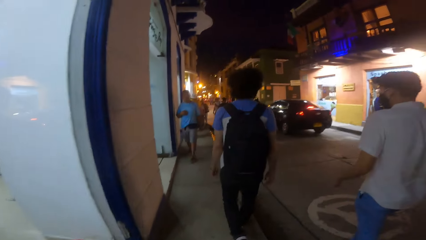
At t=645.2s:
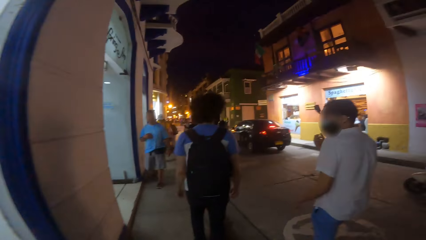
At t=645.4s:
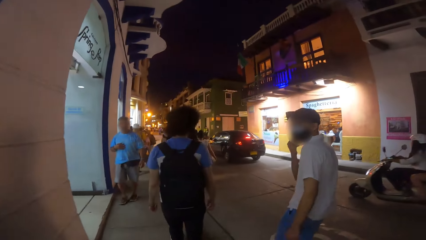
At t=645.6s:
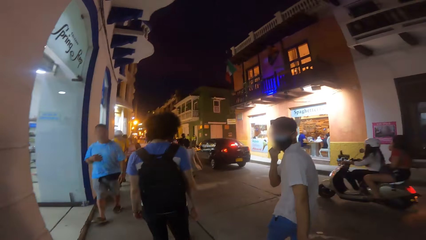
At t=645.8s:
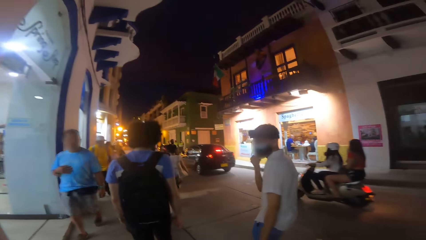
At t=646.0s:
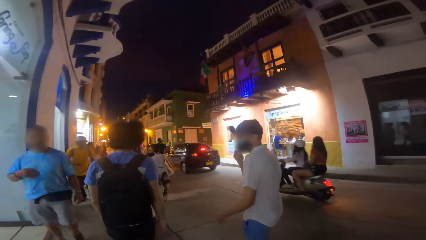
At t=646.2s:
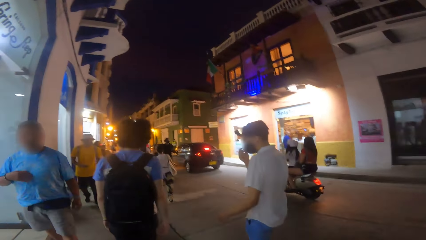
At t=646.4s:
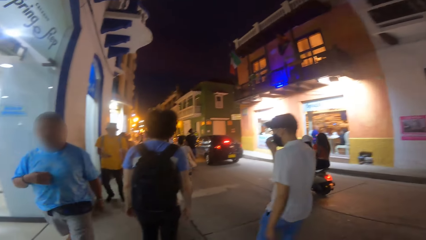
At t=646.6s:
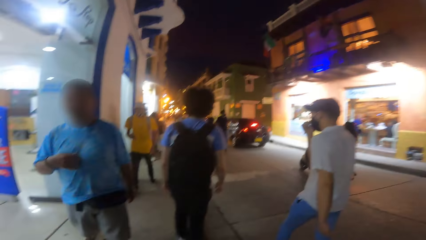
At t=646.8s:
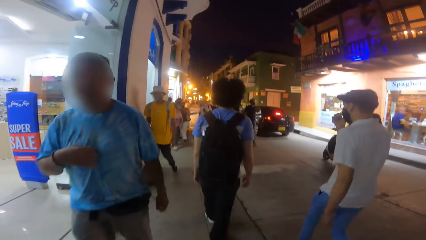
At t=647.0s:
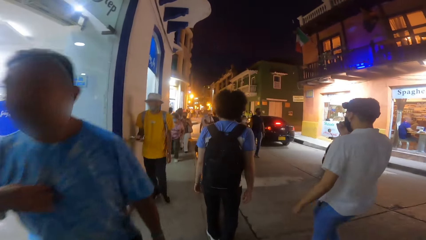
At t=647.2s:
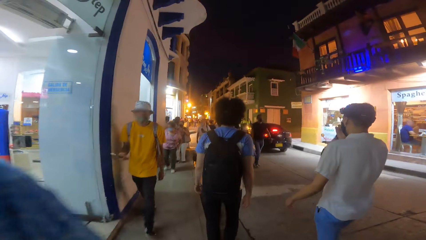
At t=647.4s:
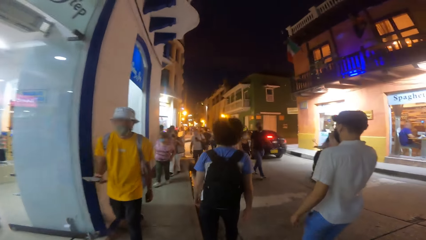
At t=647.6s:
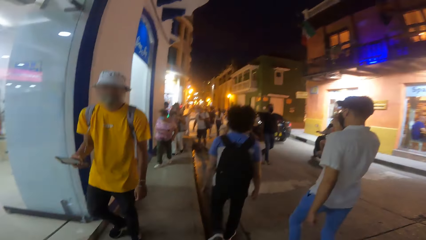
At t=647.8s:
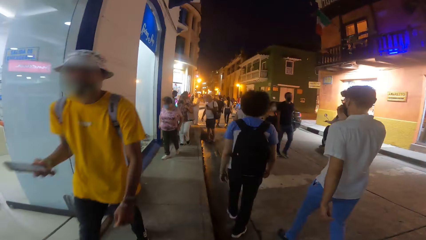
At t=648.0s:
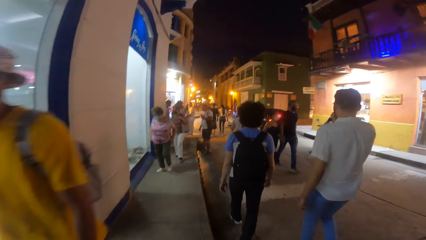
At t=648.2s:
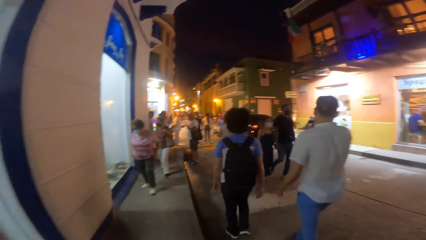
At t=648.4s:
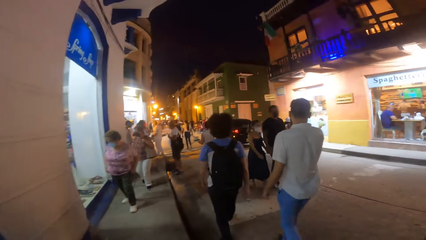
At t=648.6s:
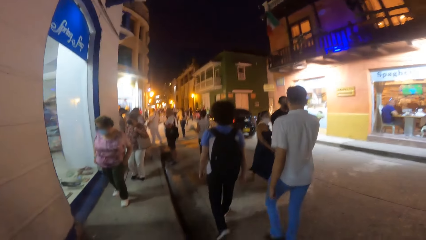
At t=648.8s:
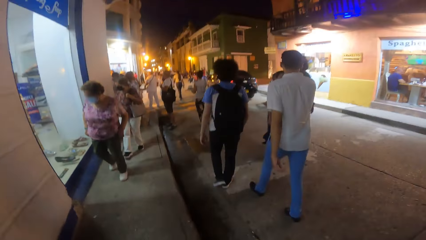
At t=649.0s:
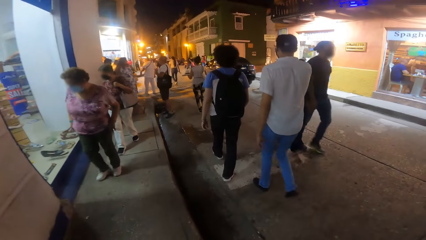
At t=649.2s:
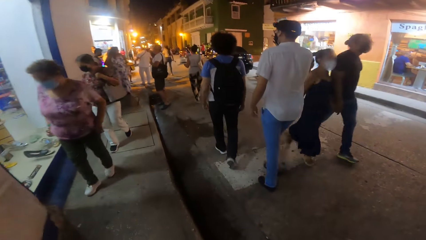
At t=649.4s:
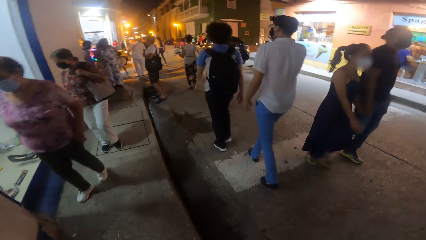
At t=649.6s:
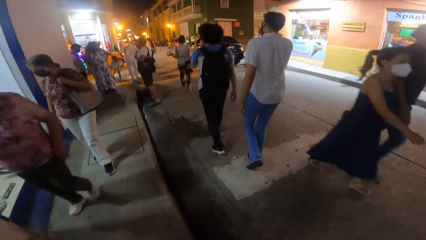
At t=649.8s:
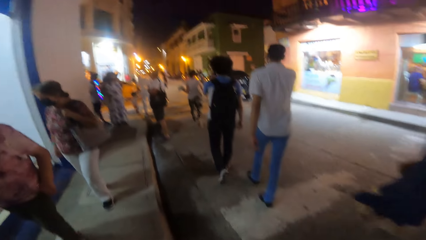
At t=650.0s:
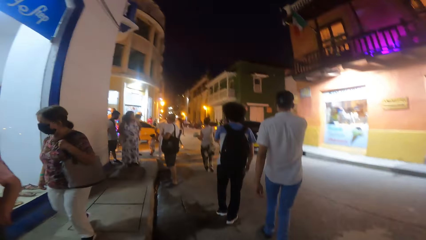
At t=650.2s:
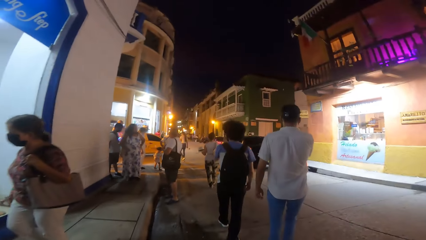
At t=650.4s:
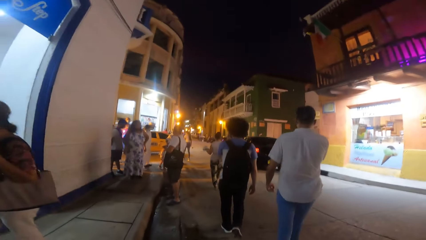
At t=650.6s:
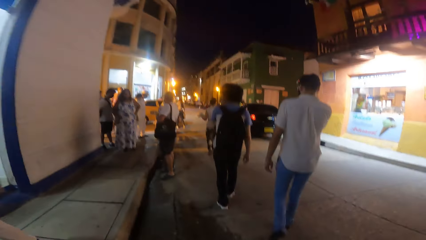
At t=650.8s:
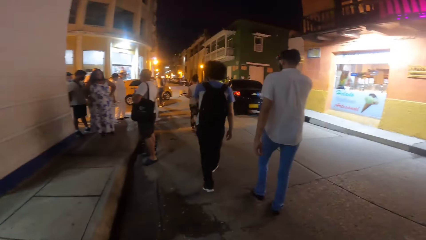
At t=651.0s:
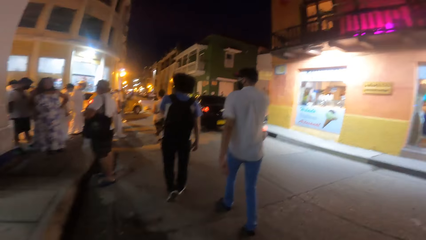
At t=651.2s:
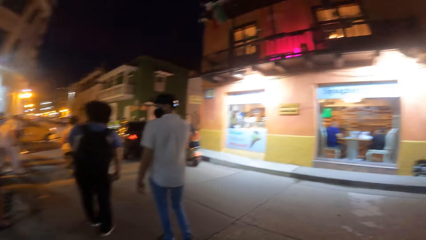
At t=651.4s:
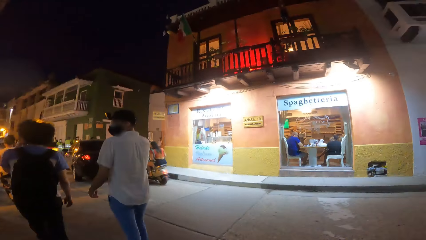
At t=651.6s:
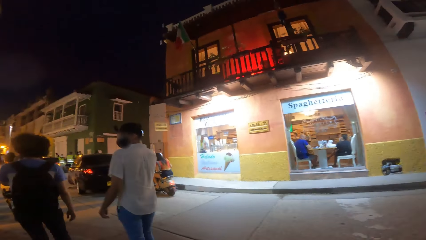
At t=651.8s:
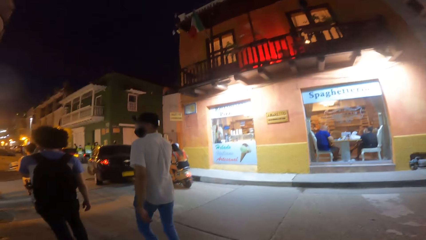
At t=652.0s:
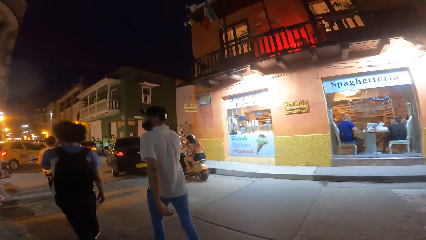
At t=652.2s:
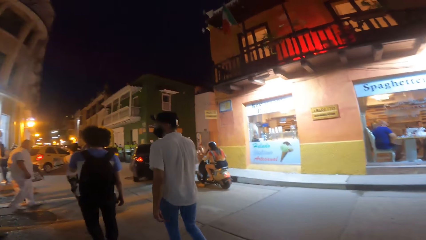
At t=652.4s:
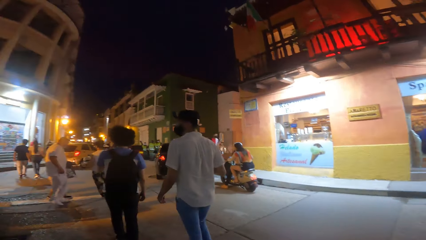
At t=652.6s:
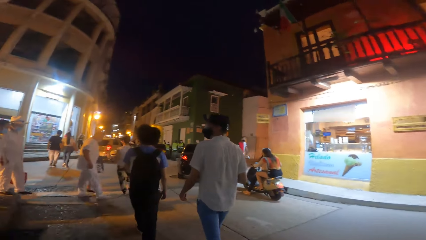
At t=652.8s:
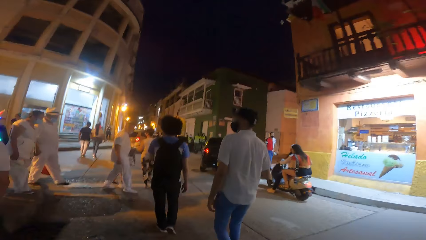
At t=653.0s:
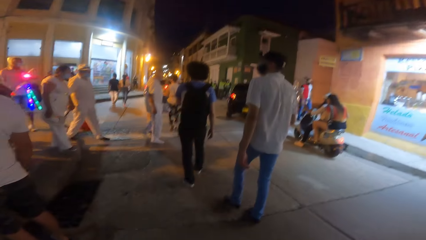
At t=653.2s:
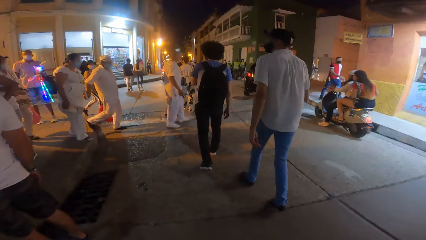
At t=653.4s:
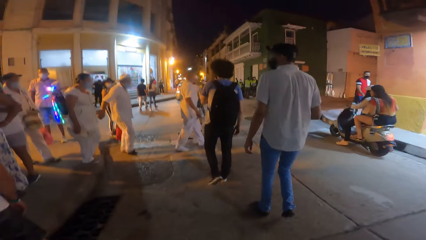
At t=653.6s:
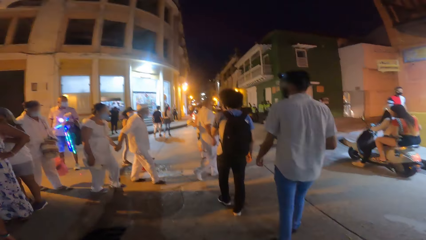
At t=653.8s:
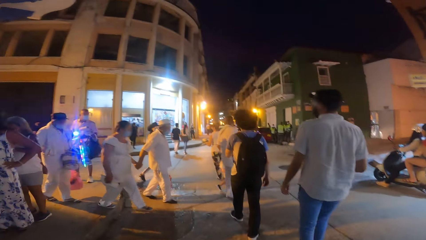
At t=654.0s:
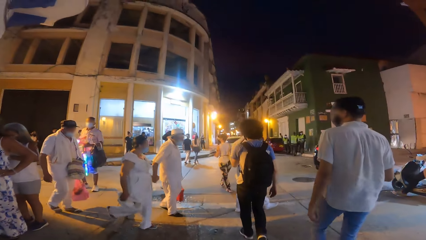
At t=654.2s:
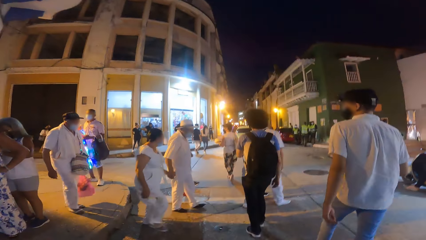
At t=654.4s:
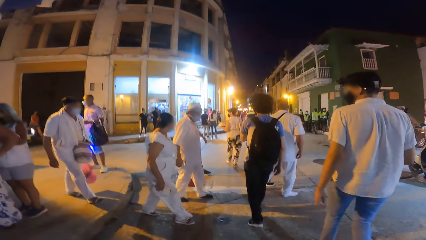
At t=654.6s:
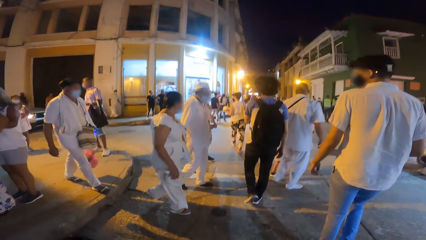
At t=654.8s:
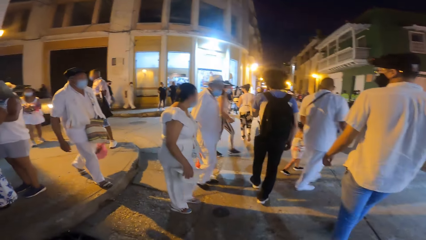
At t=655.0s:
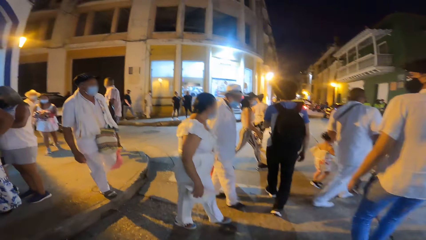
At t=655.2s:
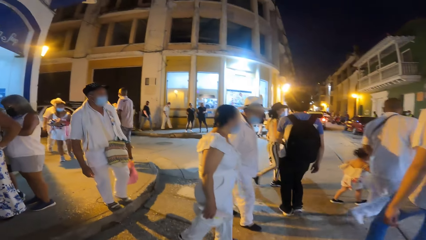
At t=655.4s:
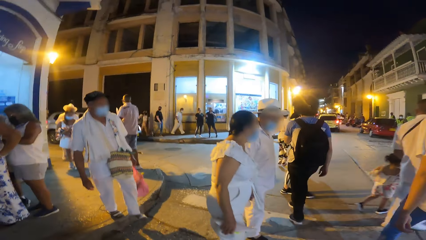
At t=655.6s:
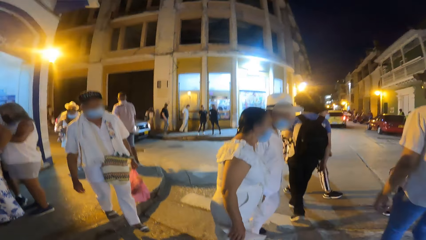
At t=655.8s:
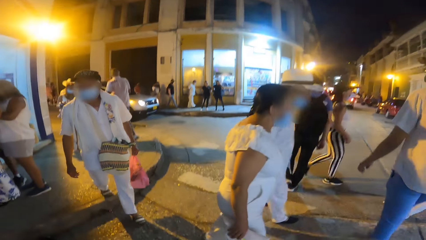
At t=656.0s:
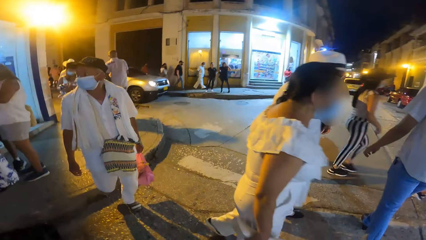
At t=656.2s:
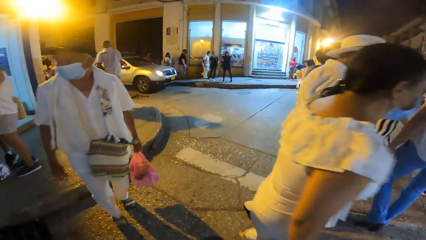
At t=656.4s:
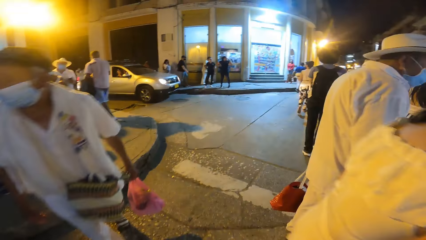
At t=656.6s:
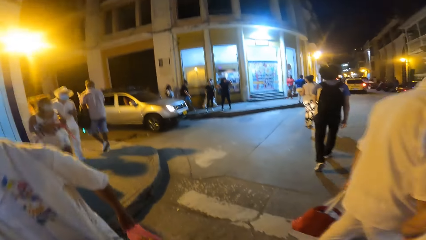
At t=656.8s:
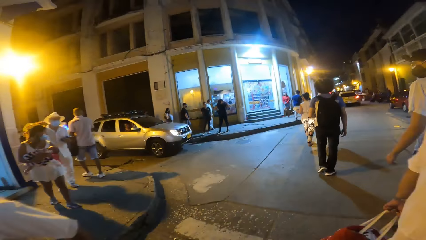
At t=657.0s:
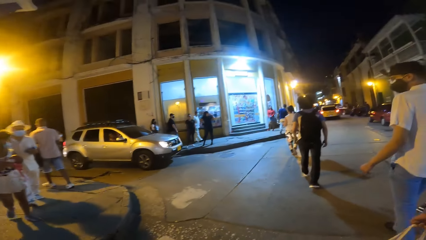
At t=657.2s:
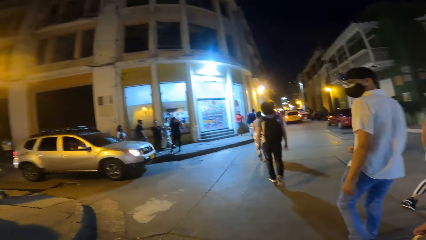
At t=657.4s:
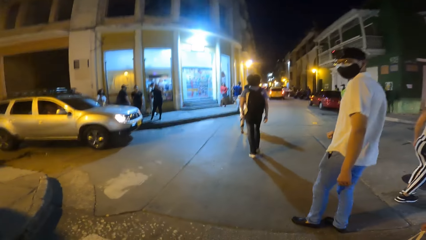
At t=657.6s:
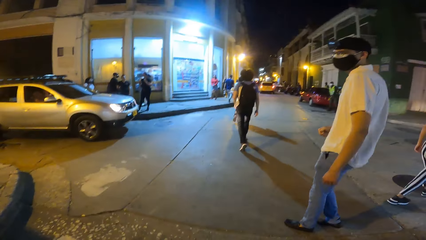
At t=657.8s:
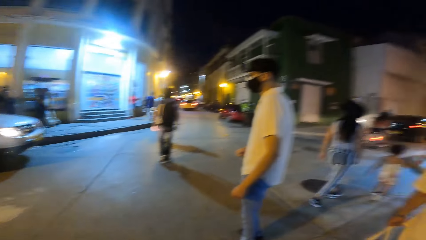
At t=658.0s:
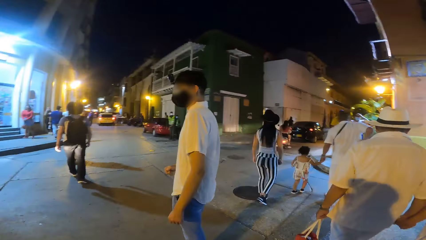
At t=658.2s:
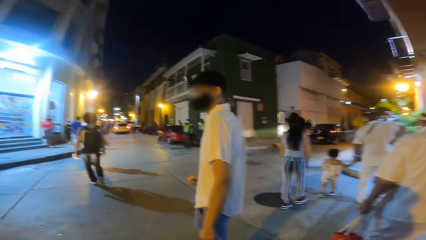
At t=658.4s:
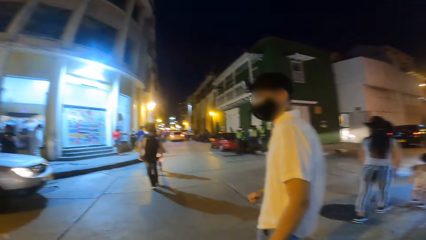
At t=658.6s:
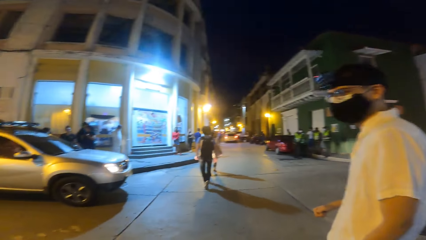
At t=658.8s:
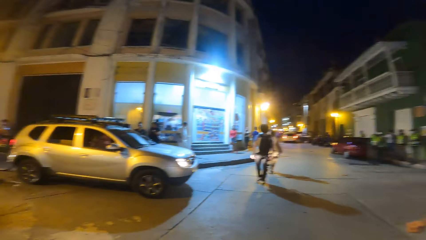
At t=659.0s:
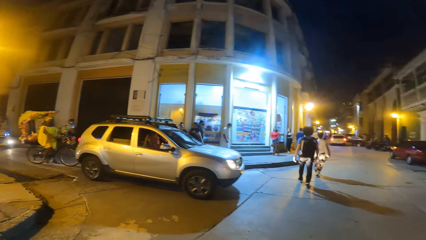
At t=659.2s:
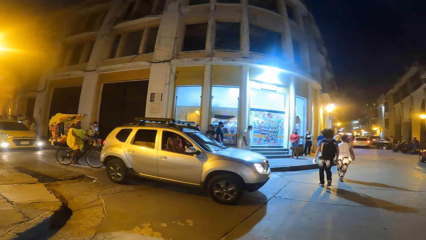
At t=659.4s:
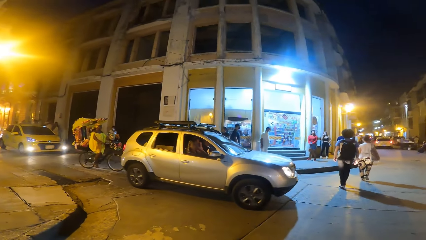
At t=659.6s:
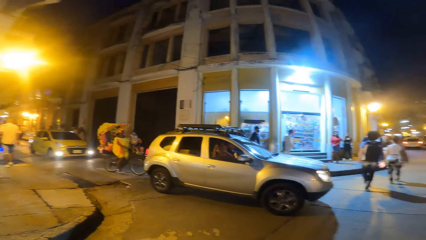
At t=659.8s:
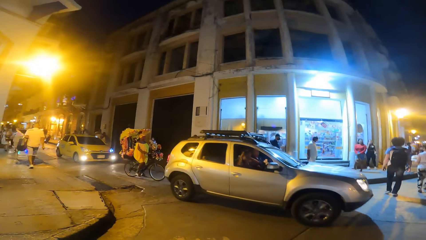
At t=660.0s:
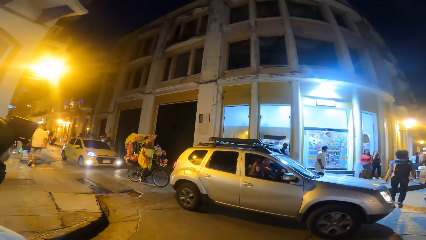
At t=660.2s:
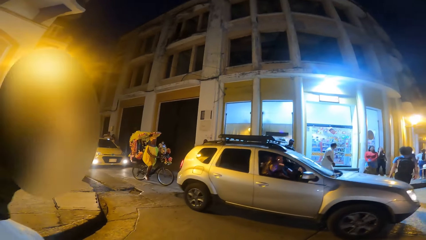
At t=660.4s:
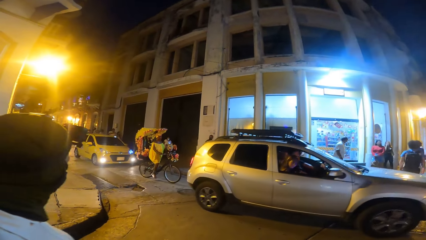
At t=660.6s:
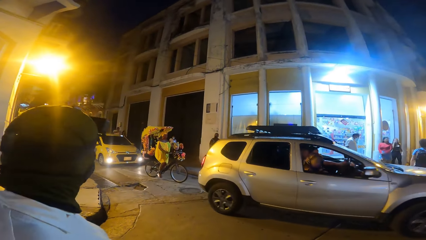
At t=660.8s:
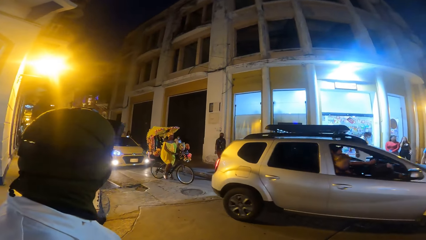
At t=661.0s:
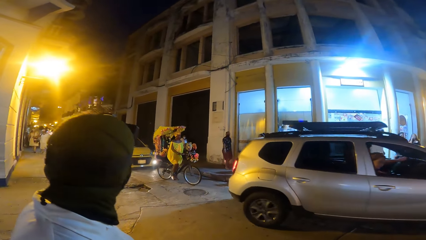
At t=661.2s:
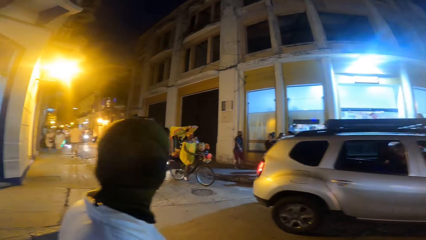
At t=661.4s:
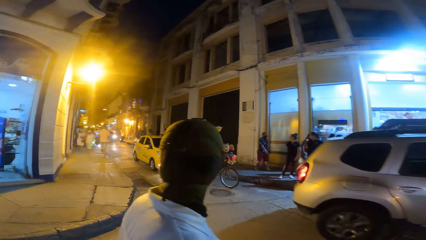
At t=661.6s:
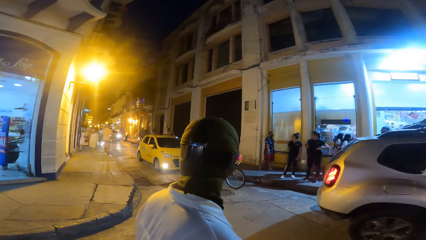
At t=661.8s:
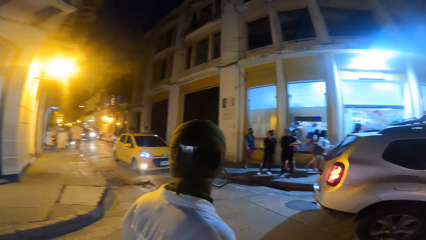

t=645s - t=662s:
A man walks past the camera wearer. Another man walks past the camera wearer. A woman walks past the camera wearer. Another woman walks past the camera wearer. The man walks across a road.
